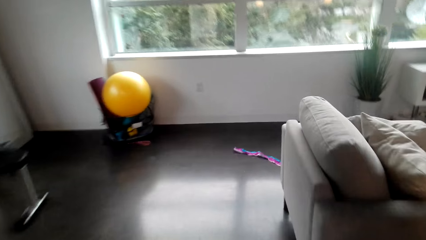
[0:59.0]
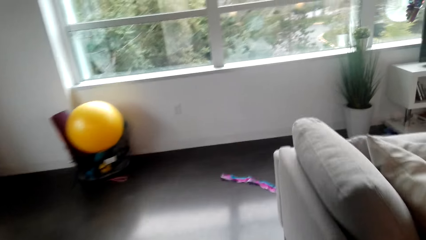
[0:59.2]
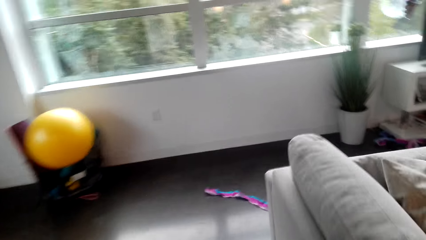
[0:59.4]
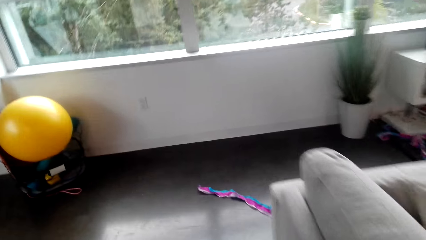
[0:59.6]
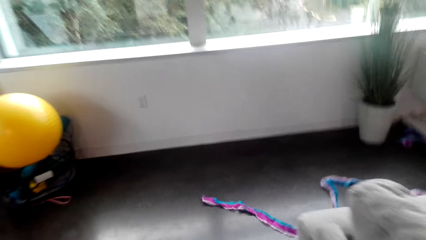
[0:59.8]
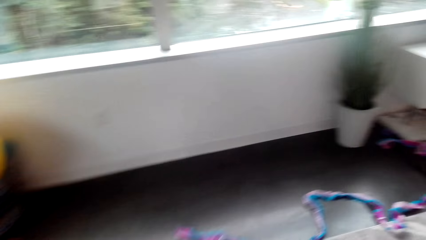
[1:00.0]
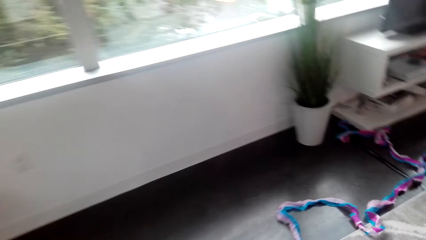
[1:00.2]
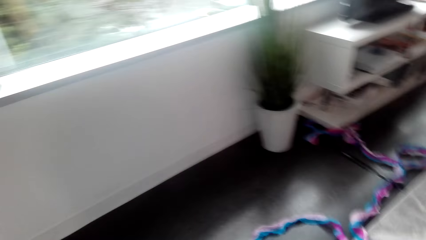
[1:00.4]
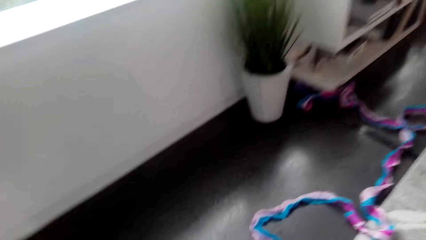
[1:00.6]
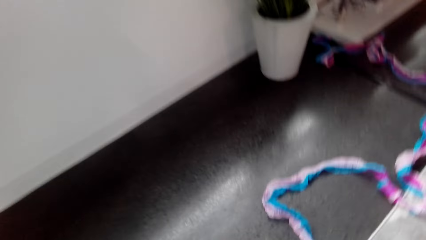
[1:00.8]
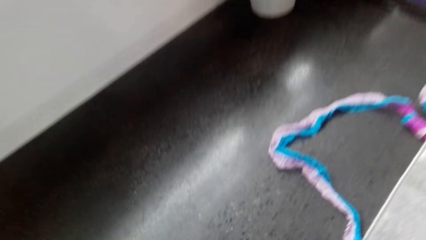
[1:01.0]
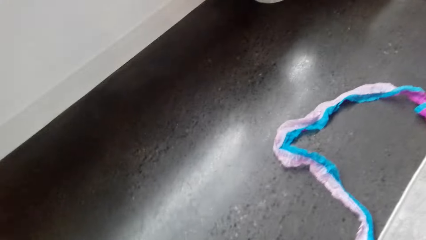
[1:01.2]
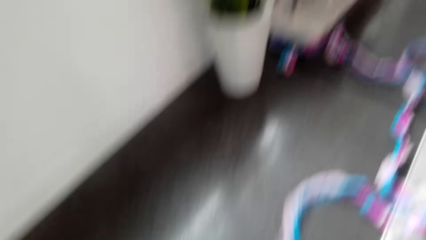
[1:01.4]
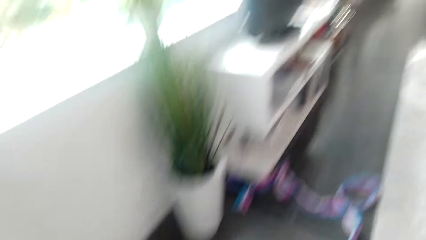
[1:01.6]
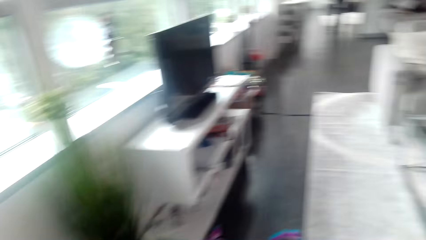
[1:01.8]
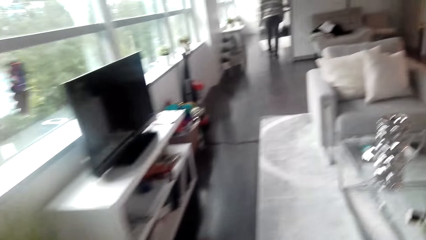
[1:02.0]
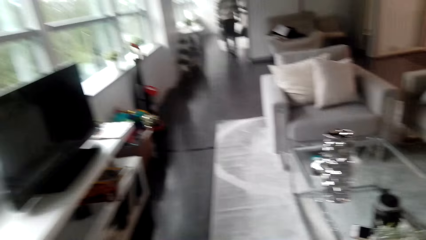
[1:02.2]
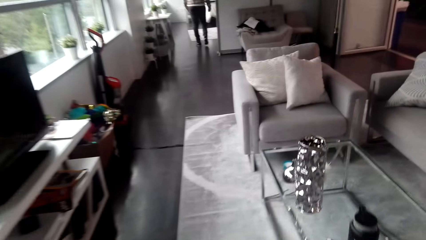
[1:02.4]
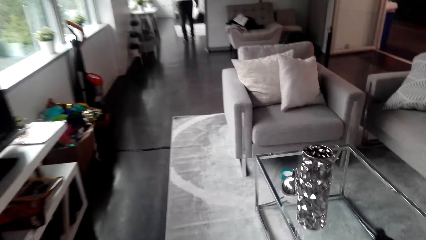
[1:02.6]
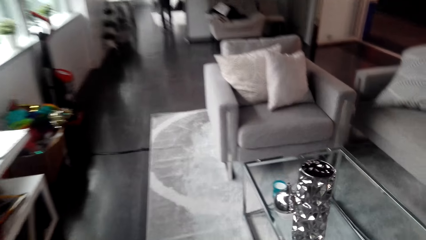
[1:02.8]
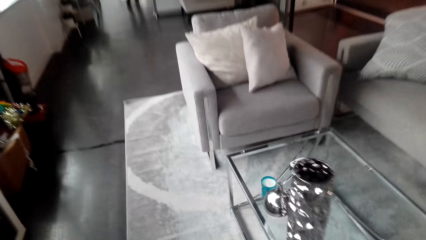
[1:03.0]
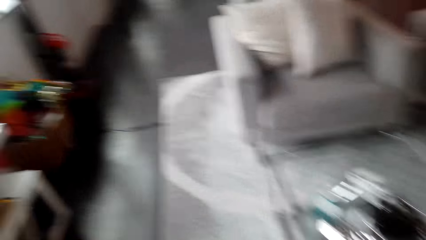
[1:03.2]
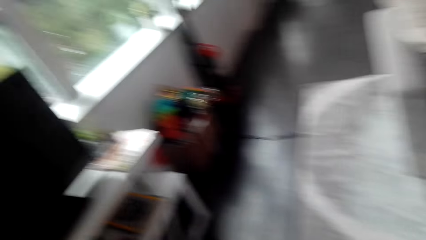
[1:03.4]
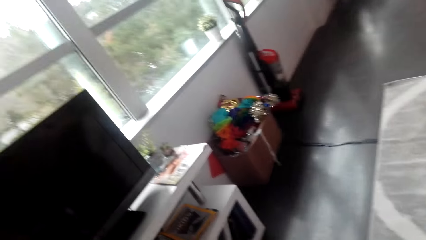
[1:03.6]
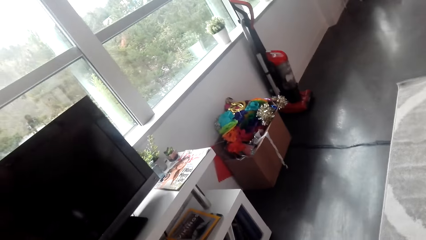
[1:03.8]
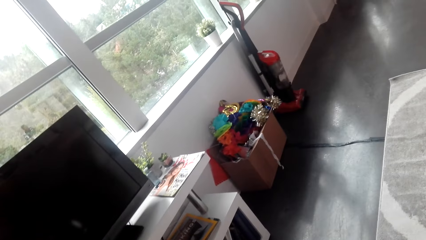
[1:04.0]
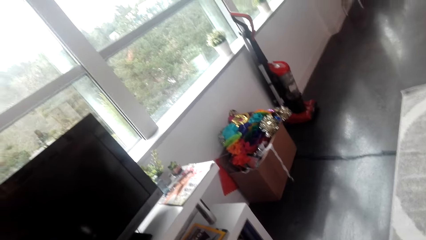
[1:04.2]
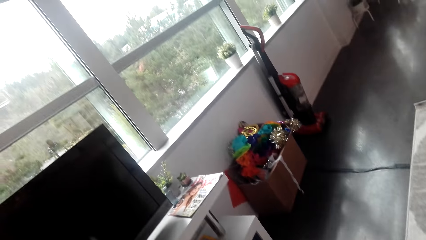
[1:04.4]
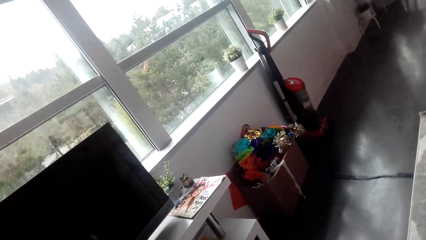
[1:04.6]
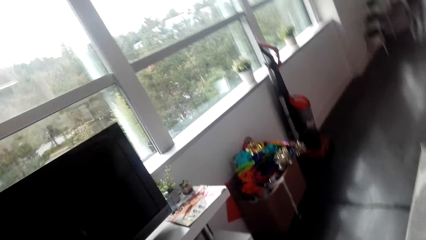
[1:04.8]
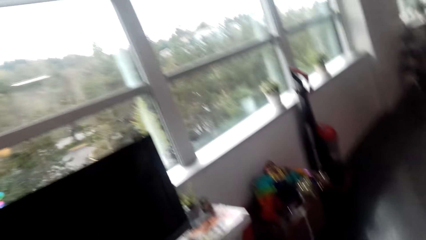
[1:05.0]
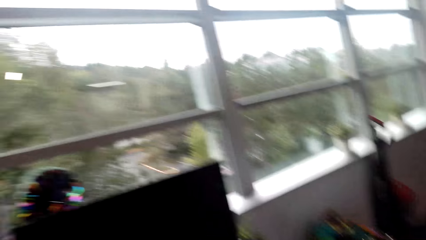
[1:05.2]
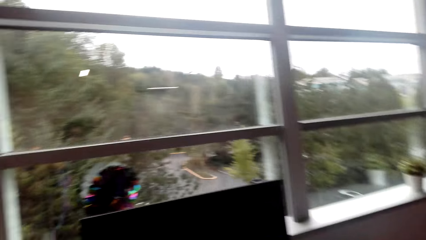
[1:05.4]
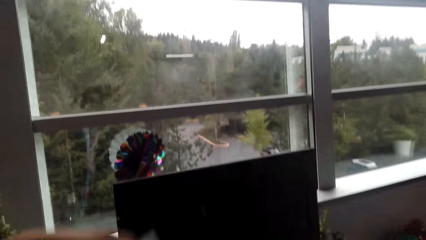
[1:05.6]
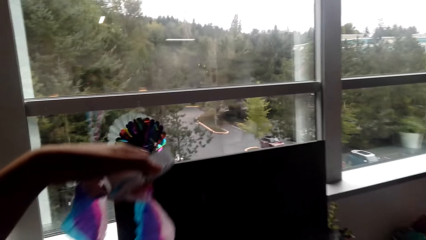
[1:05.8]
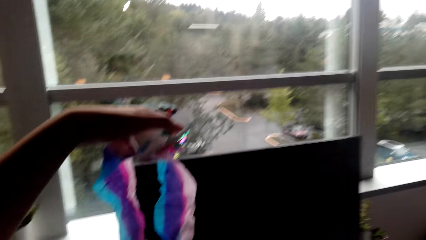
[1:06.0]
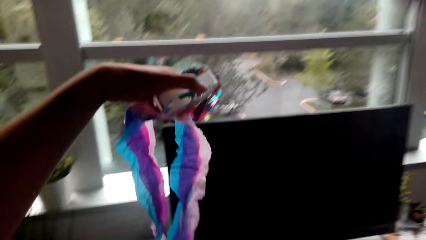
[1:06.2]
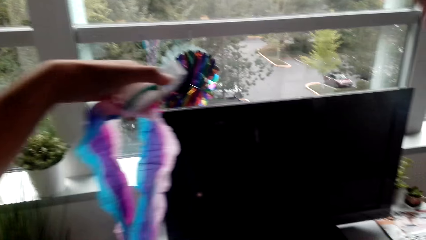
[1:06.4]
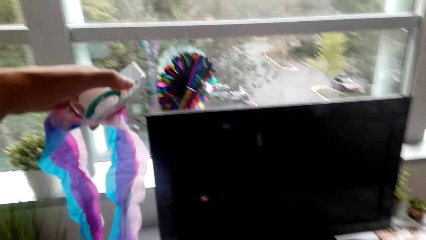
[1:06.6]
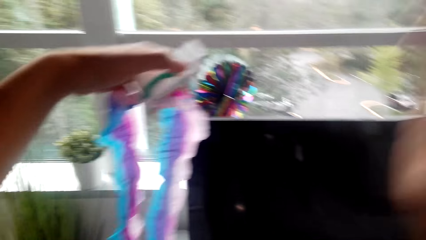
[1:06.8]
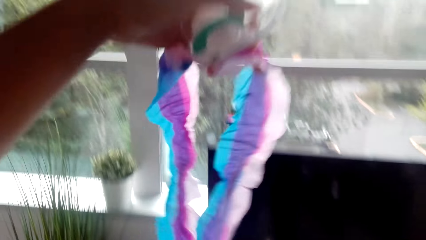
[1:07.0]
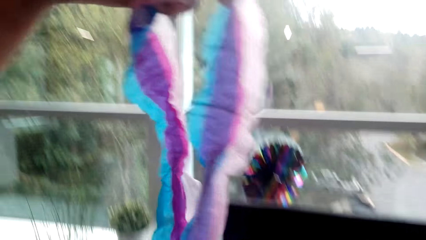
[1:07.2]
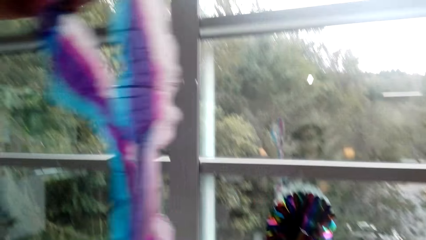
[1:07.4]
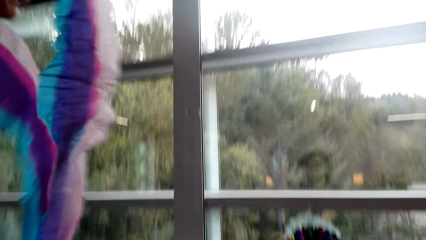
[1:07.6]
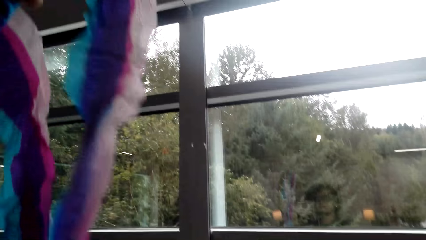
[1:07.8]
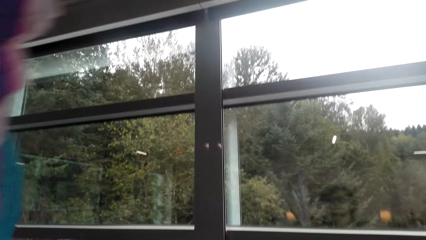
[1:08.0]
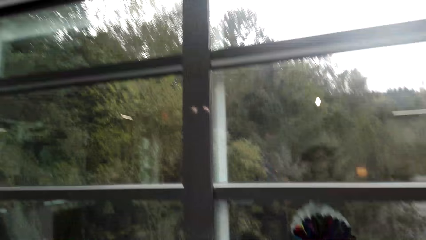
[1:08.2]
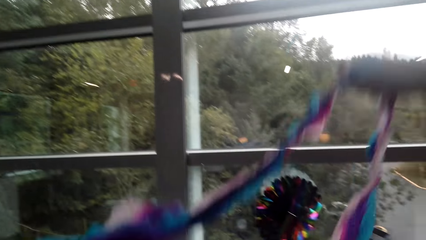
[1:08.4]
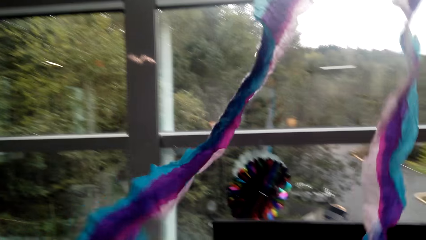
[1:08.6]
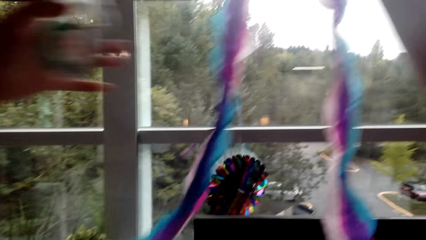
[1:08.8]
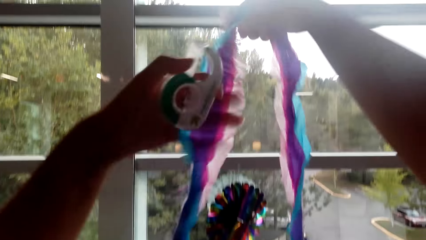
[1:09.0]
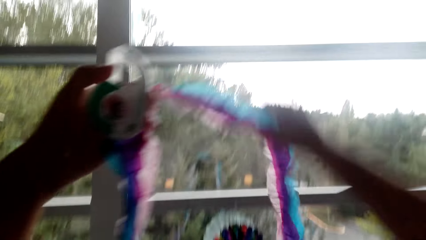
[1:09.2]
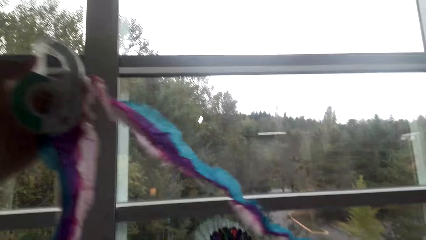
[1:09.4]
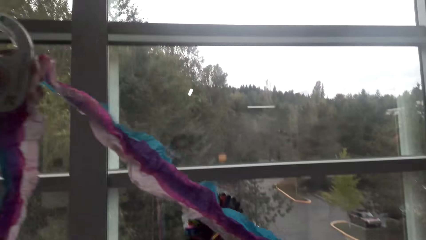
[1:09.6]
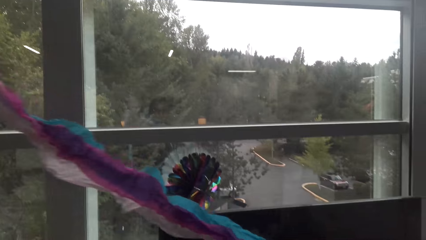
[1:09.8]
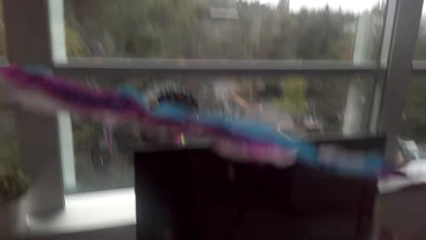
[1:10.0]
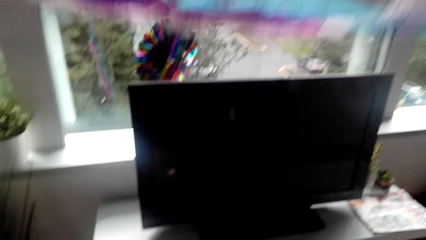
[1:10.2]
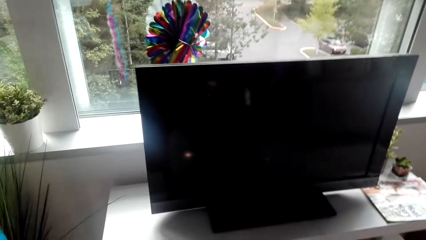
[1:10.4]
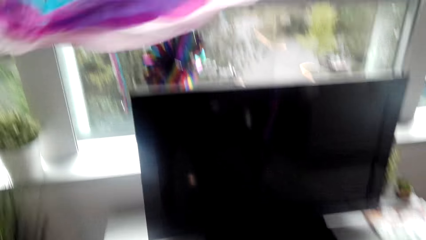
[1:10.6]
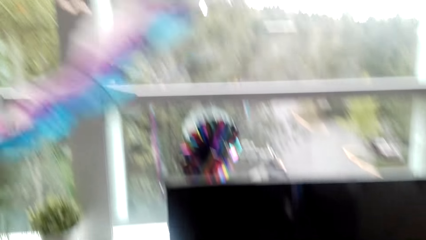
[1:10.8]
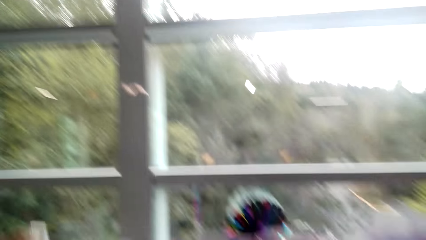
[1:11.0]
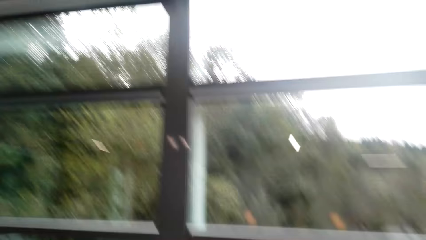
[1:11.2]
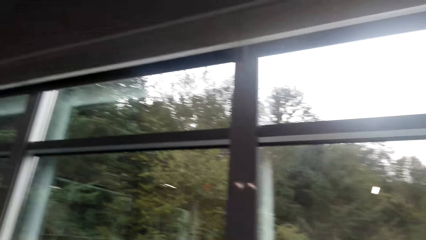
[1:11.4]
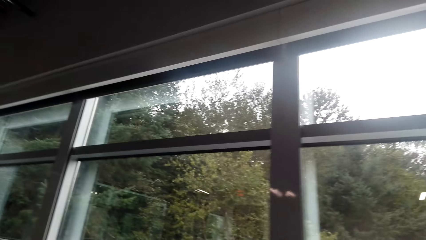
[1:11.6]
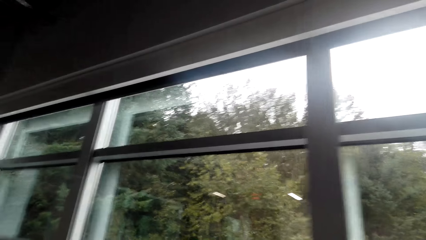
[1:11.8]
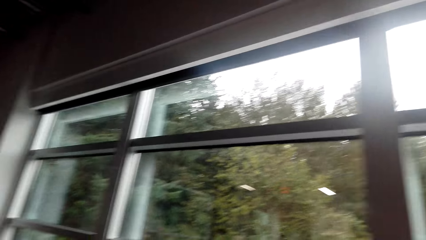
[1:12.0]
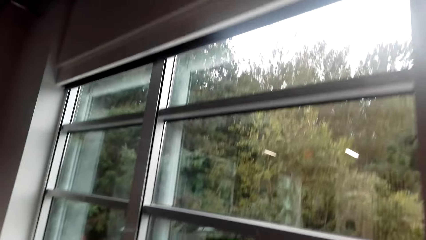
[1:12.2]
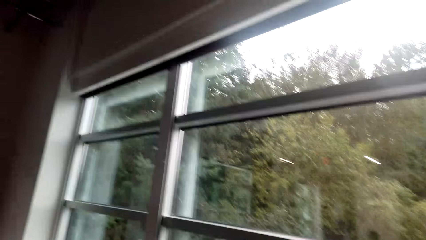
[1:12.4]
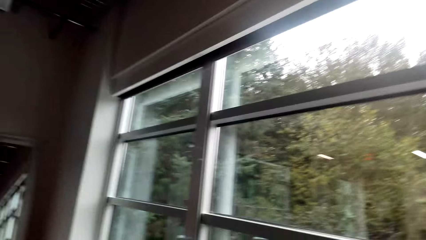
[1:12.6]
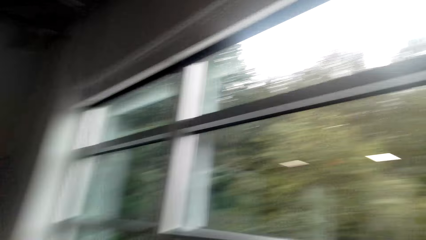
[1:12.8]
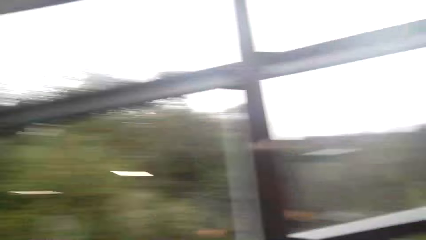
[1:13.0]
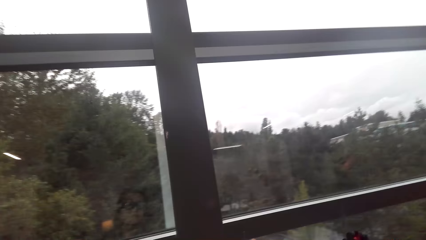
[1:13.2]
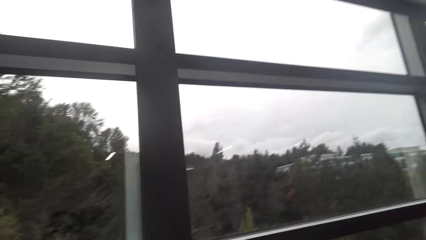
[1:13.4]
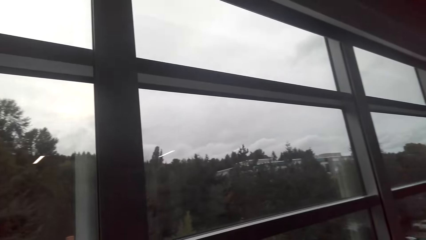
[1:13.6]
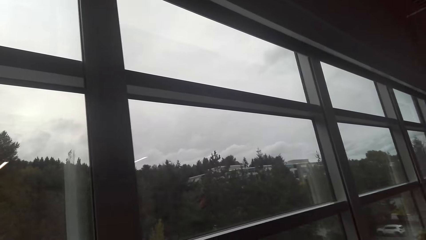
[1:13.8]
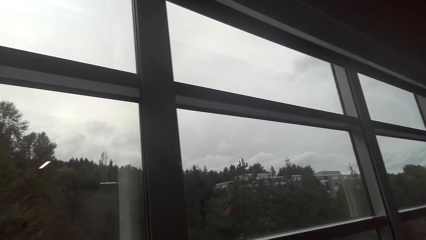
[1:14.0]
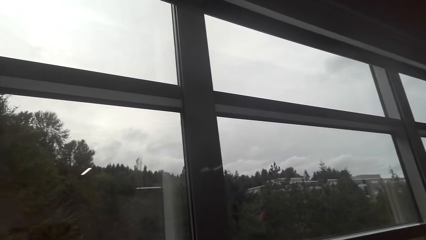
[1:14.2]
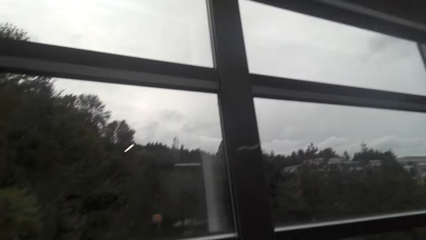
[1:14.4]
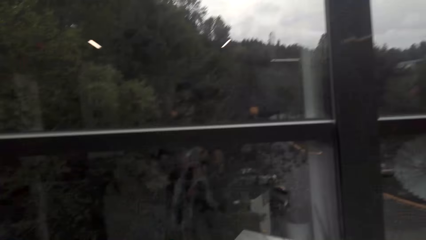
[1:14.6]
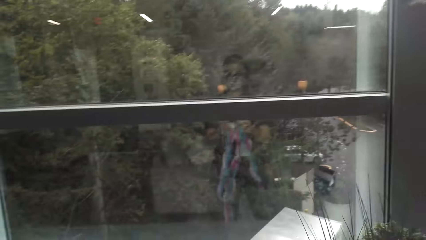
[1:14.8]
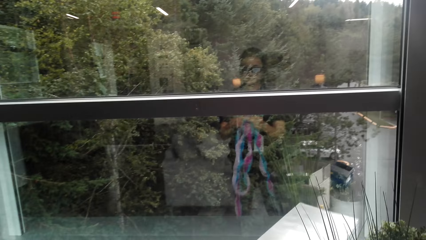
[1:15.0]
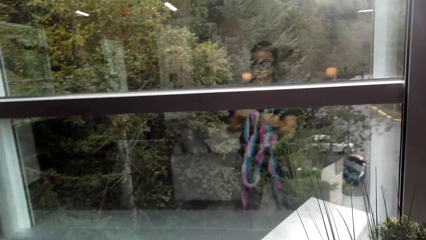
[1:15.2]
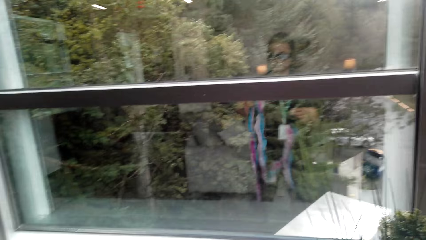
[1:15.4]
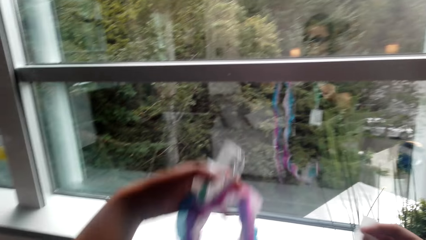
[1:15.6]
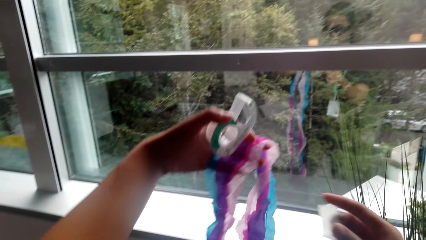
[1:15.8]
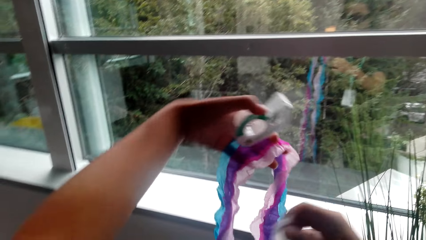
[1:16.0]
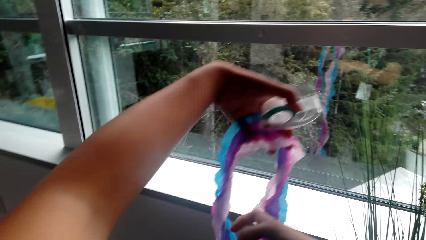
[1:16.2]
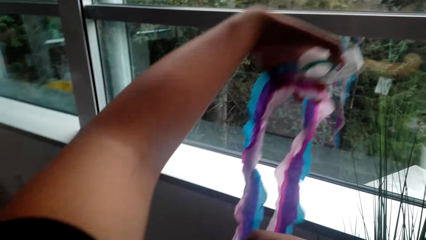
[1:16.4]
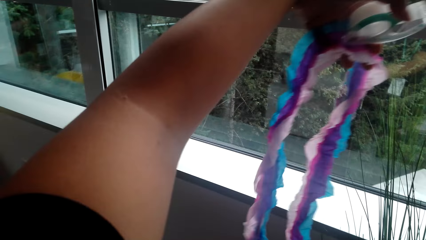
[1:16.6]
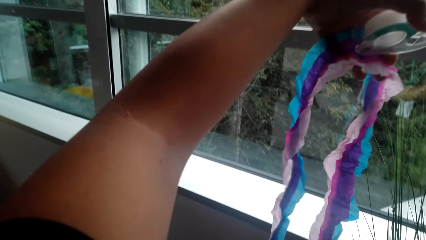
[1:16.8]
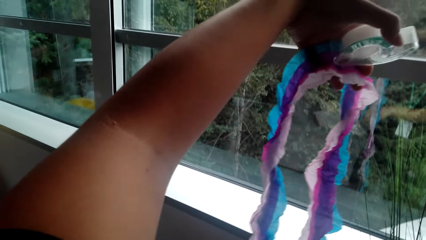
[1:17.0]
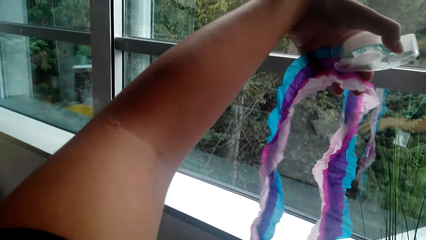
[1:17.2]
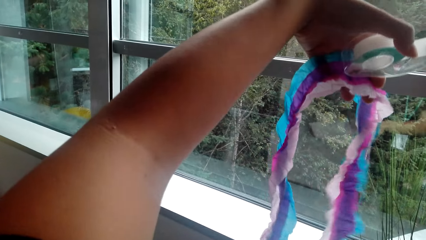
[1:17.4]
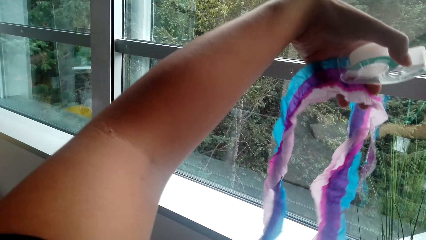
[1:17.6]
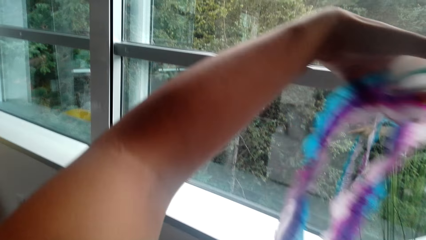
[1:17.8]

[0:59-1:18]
The camera wearer picks the decoration from a box. They play music. They cut duct tape.
